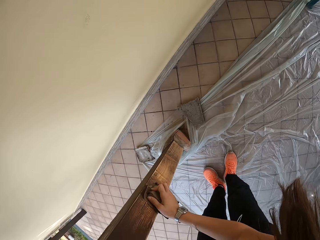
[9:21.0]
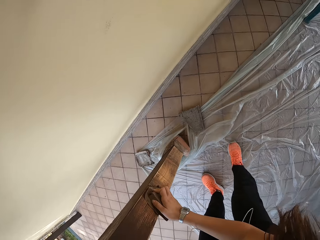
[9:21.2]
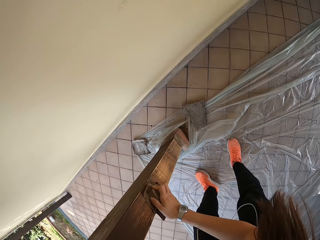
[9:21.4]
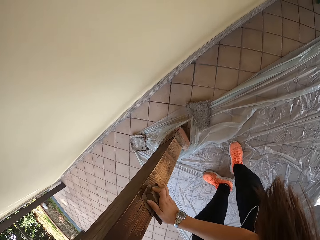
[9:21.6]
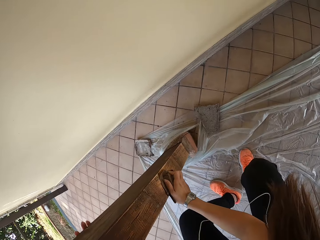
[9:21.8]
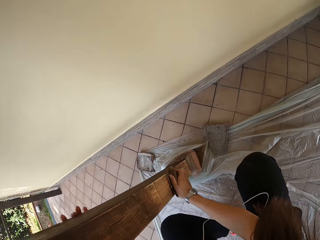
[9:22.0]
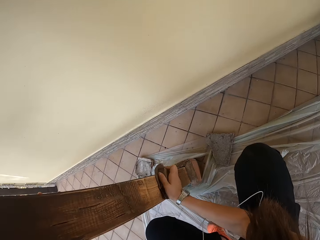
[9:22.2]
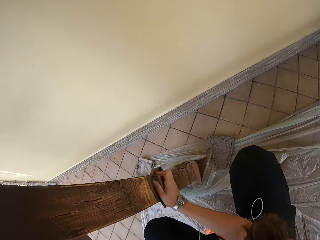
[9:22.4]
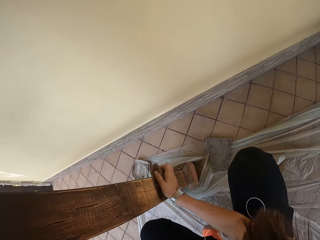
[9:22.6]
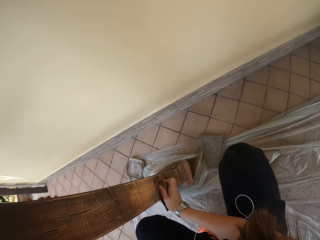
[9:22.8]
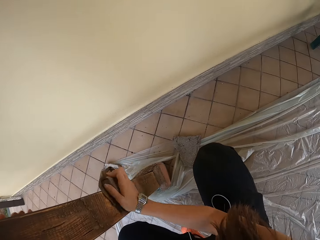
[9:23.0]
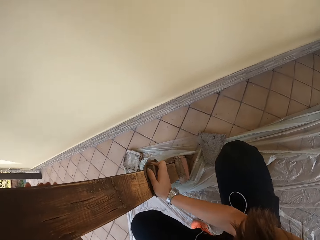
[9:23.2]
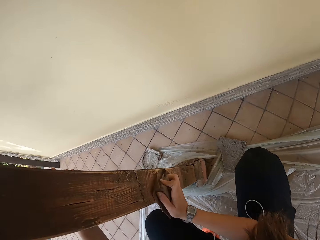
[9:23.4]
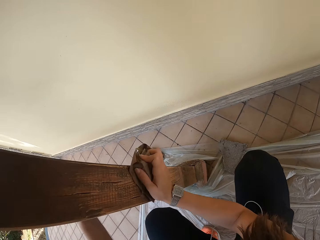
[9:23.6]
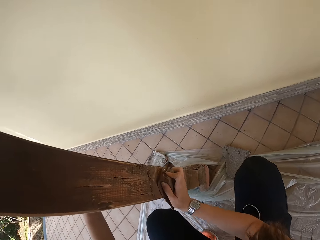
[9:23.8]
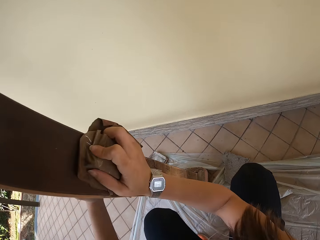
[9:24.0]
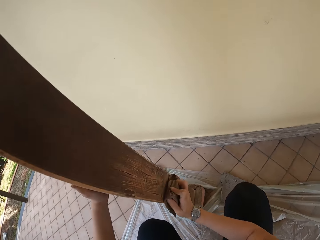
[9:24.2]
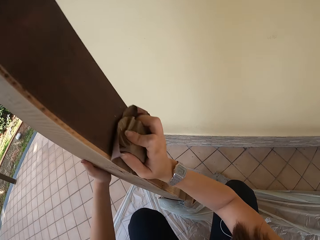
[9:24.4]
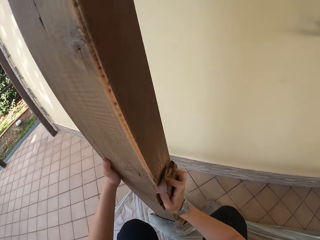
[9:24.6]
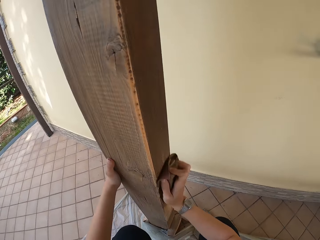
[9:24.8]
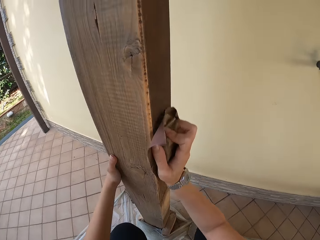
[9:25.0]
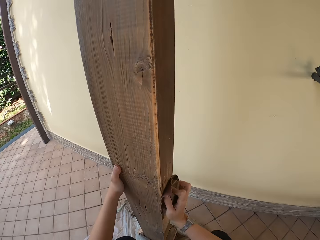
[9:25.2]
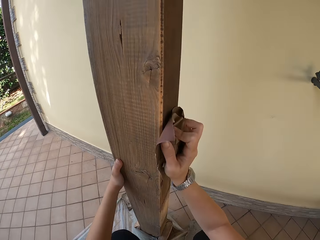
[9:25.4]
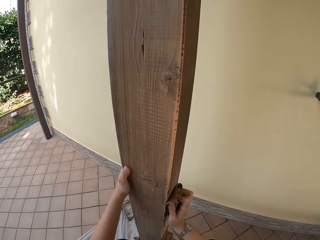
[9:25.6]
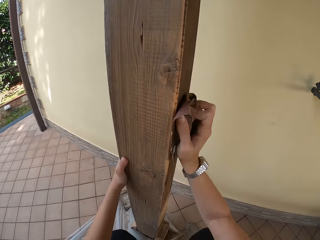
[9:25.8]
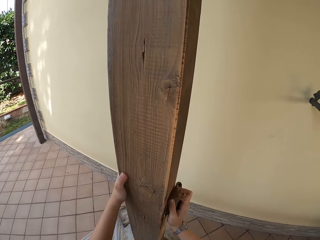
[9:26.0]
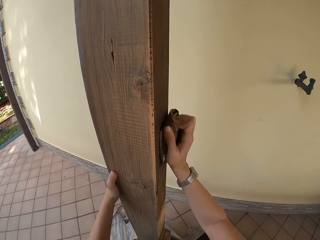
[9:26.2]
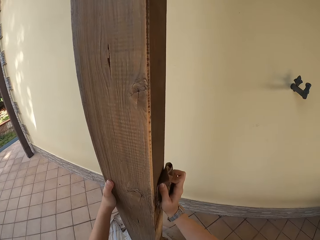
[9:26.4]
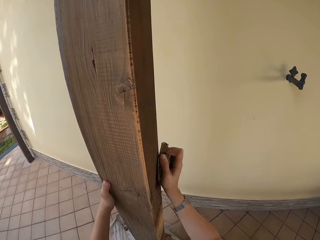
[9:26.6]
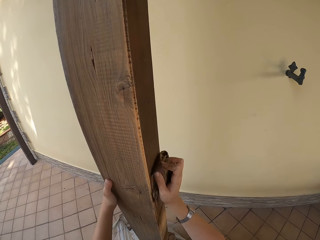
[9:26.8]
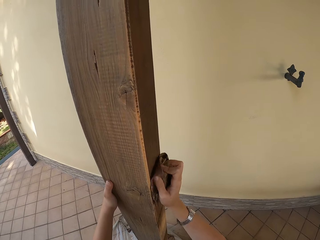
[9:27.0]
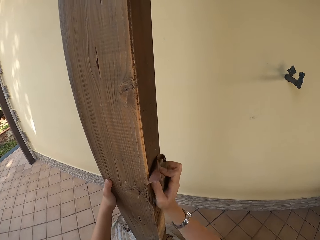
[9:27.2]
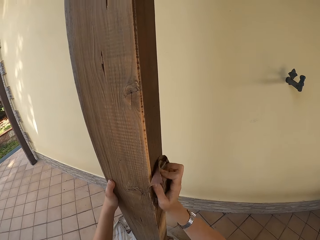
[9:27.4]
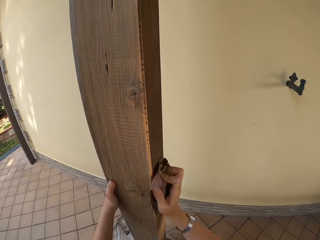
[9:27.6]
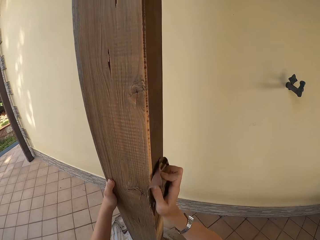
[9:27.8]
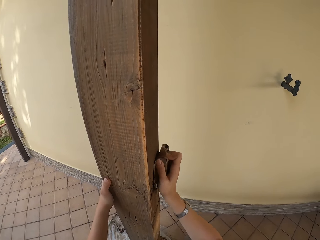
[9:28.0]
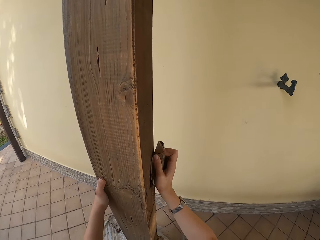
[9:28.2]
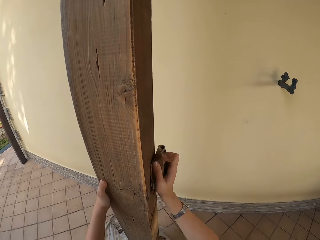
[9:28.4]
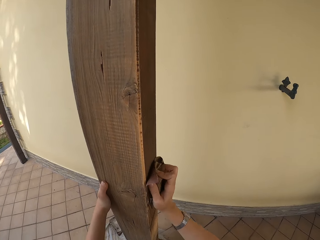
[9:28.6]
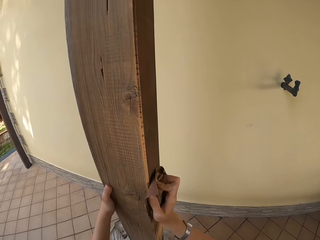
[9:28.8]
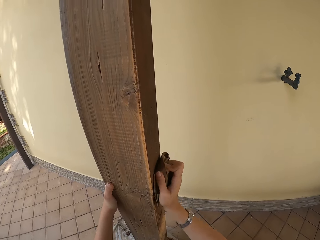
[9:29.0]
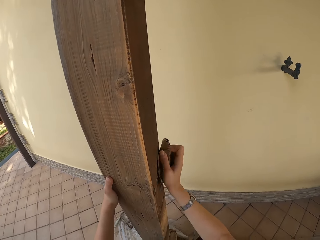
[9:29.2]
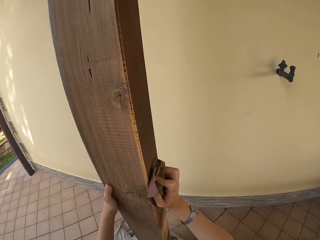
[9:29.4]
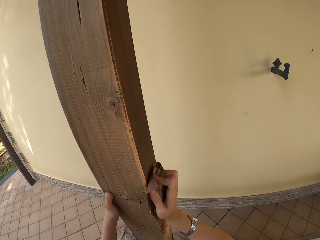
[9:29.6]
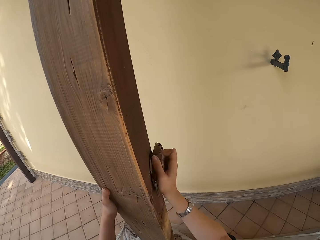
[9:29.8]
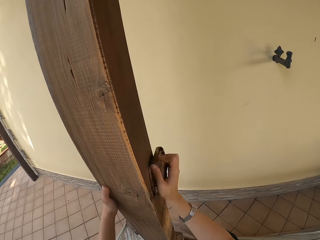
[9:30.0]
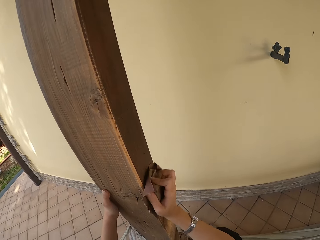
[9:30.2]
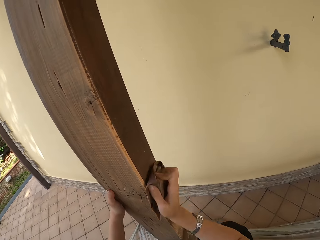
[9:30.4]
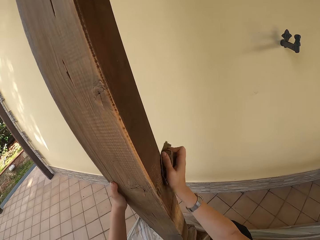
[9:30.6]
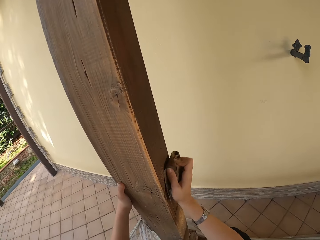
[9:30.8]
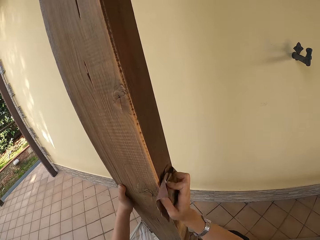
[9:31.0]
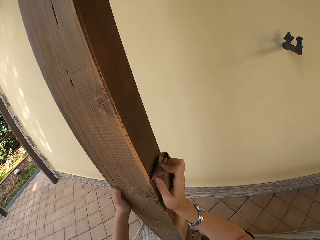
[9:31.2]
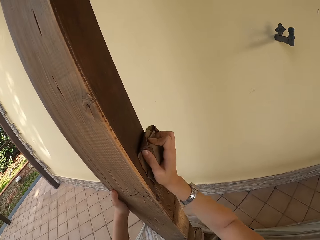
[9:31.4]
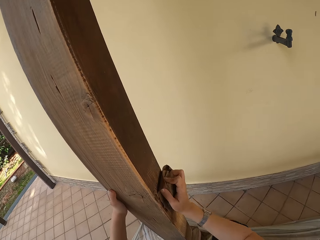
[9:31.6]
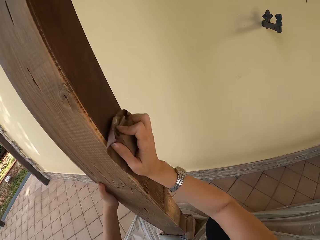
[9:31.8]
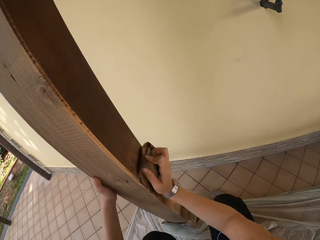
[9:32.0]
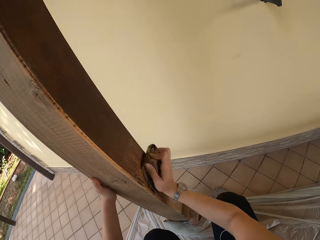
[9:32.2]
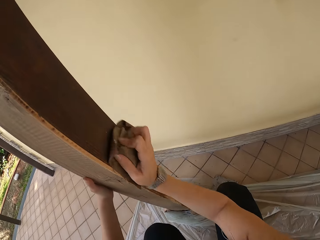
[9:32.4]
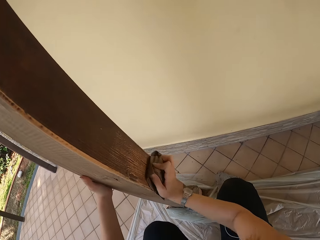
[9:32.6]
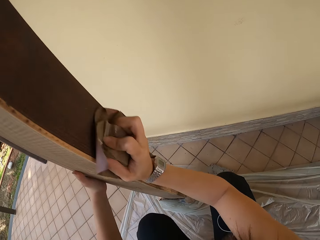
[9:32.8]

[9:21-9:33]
The camera wearer squats. They scrub the wood with sandpaper.

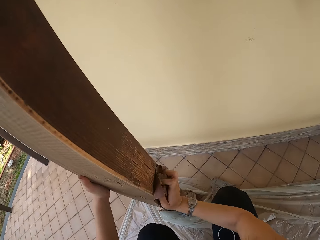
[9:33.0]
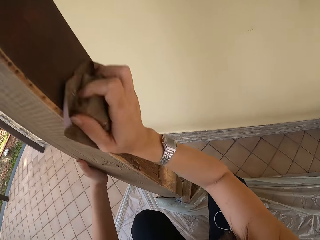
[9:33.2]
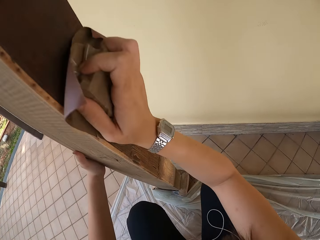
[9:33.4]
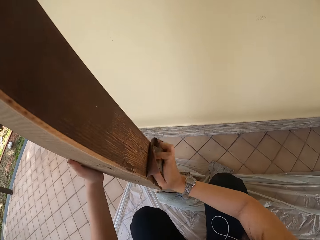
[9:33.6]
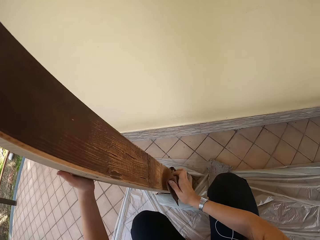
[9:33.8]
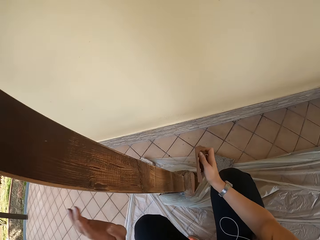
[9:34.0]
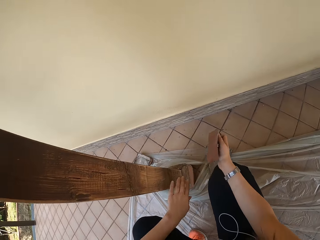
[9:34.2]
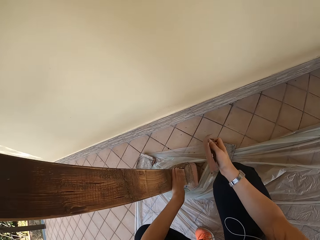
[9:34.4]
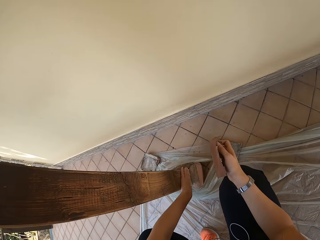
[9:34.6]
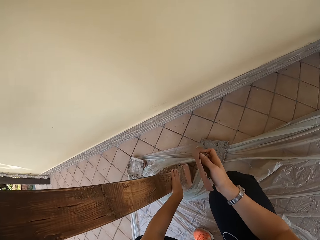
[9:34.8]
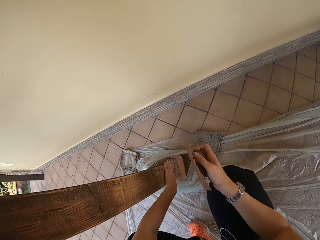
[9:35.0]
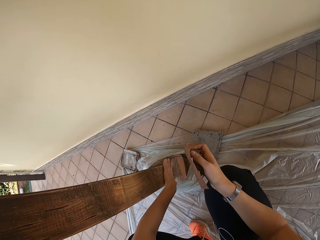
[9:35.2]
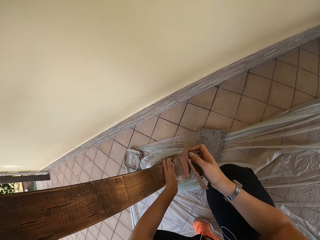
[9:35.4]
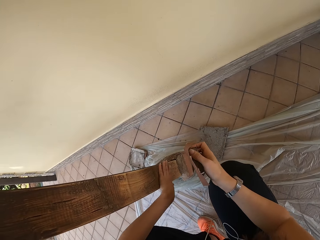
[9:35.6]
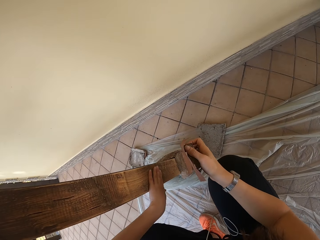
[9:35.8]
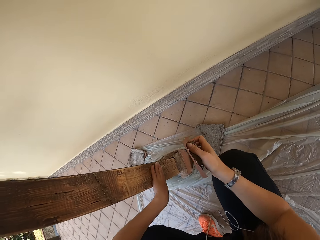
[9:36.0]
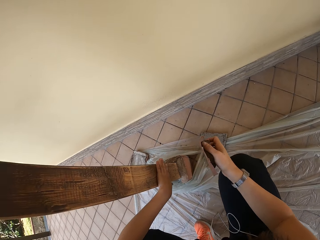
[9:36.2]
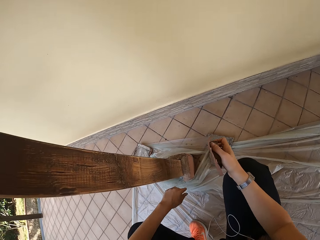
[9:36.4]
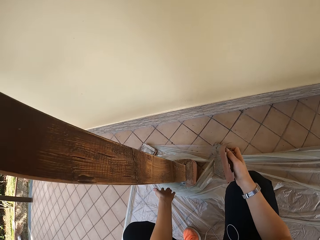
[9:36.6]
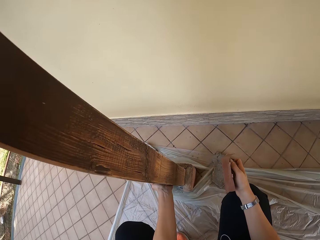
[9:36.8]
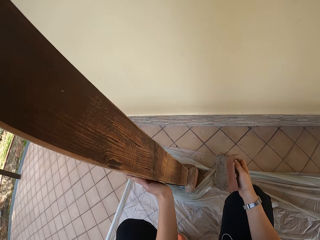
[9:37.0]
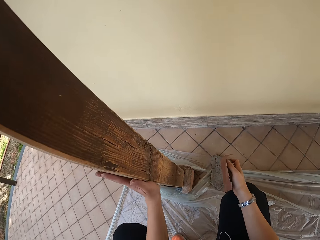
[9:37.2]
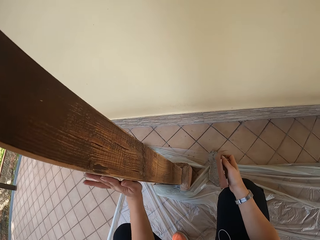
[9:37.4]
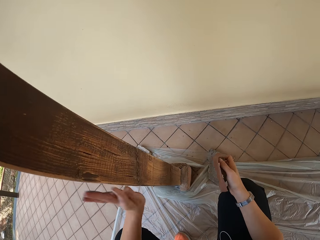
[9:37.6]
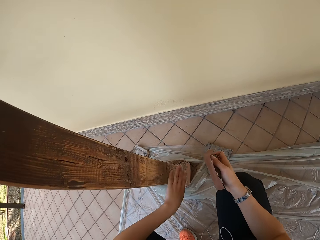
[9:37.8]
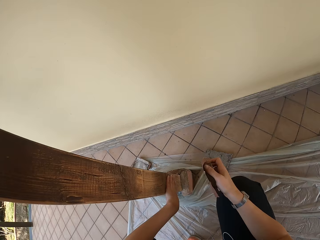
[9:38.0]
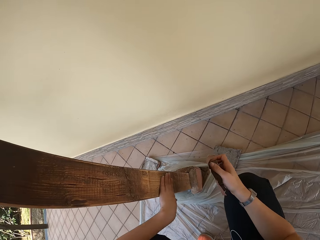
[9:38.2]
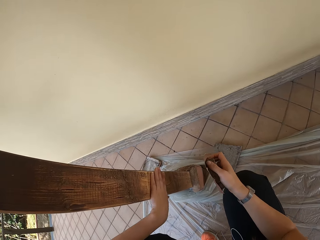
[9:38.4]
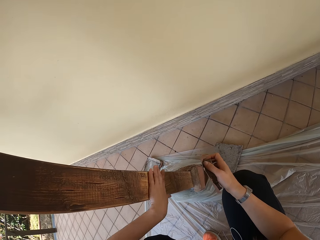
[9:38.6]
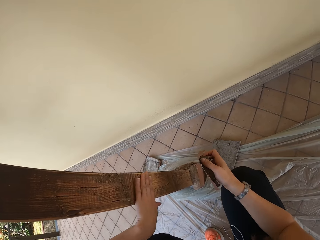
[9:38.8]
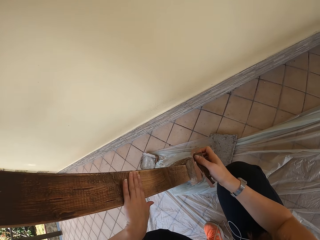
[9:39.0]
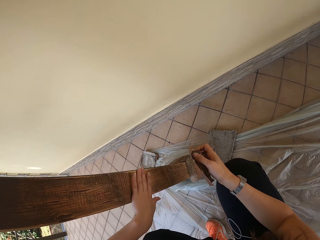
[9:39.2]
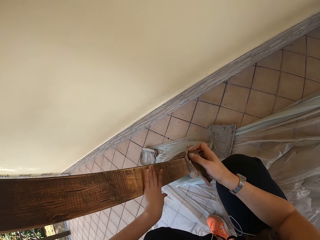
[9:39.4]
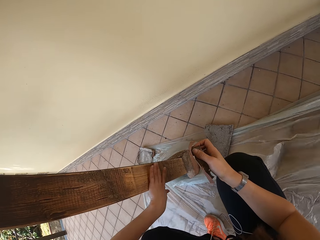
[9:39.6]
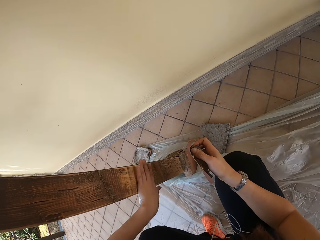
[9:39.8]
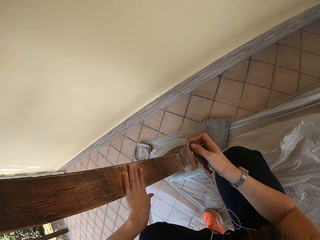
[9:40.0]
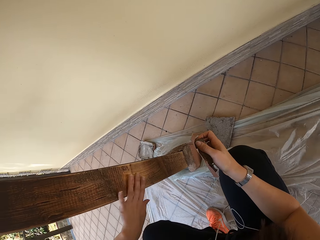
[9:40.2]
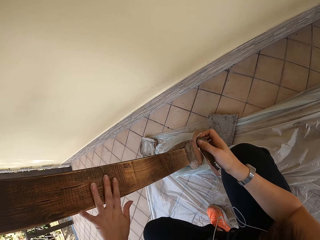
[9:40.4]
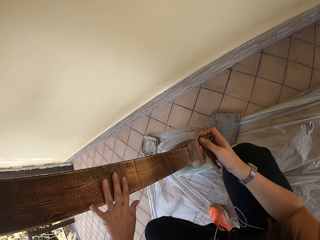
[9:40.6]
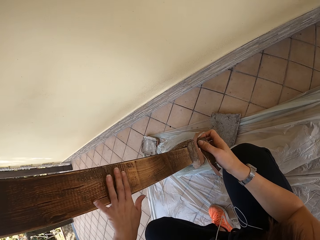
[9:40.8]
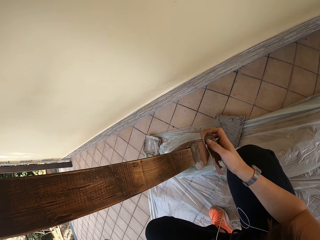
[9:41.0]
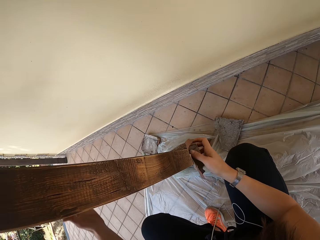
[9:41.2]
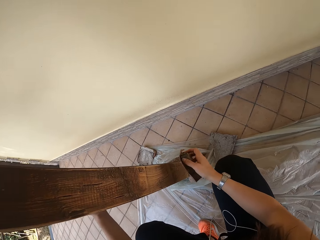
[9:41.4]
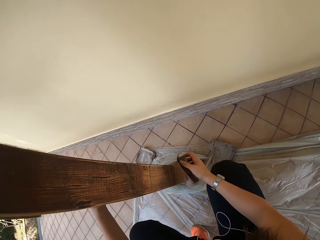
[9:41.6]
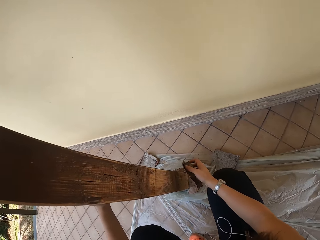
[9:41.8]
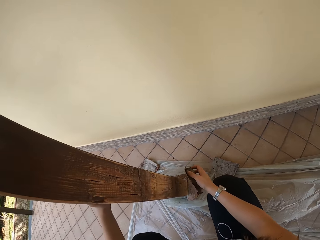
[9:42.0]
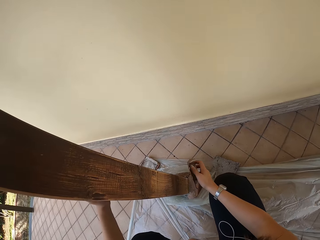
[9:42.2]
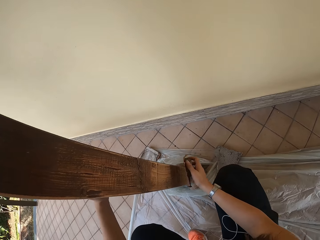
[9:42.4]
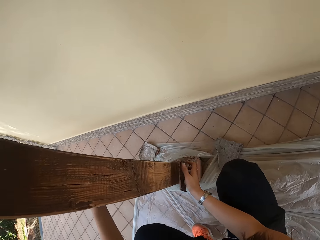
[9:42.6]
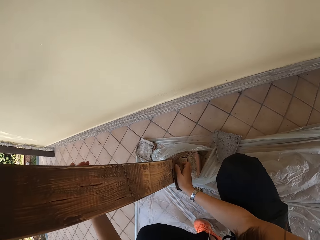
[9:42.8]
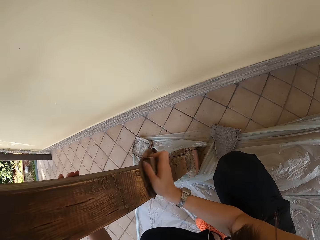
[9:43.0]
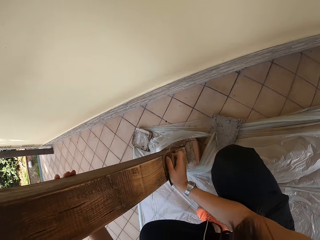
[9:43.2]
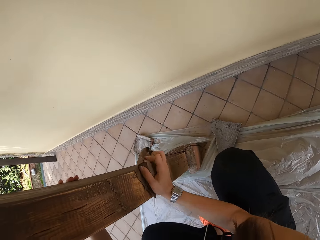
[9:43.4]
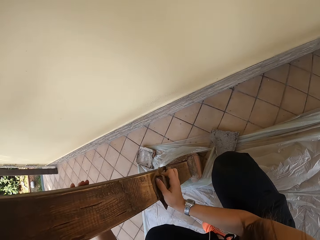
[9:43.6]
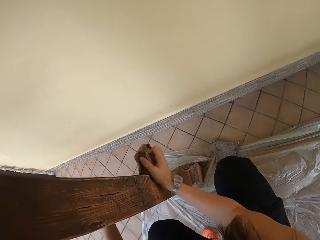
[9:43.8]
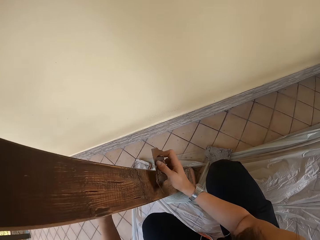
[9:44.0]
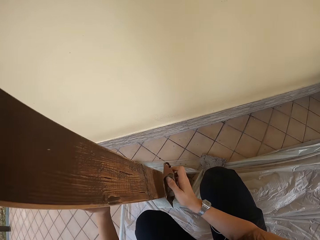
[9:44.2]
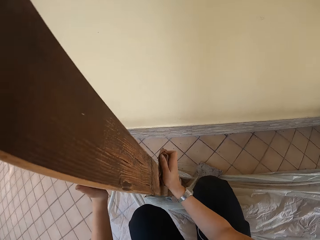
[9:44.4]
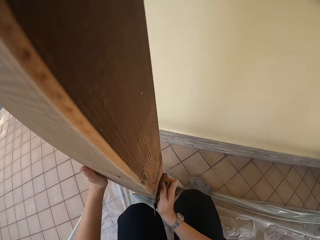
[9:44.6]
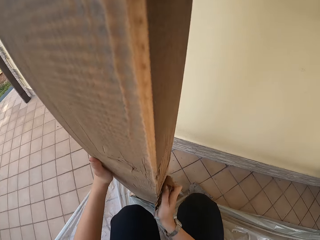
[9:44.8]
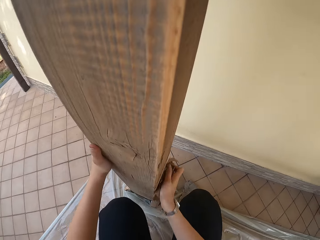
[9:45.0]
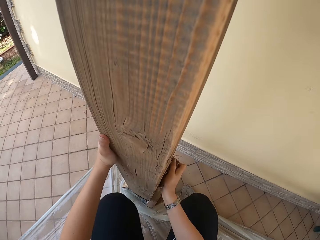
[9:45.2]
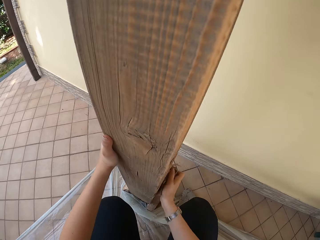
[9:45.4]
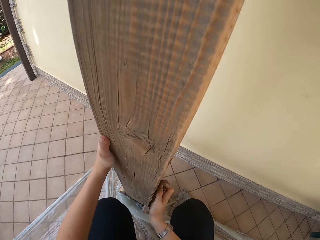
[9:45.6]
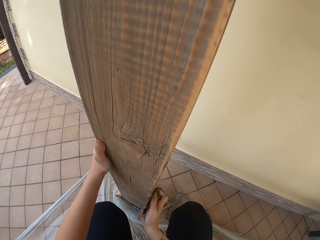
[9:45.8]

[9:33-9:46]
The camera wearer touches the wood. They scrub the wood with sandpaper.
